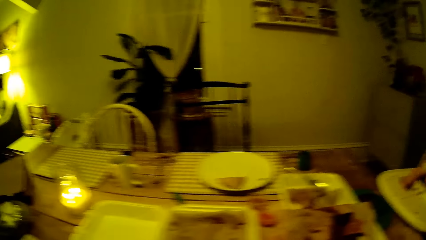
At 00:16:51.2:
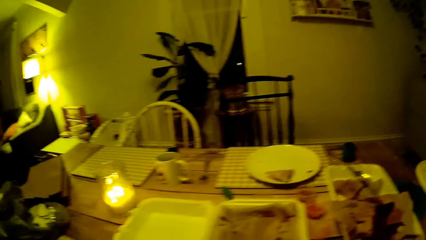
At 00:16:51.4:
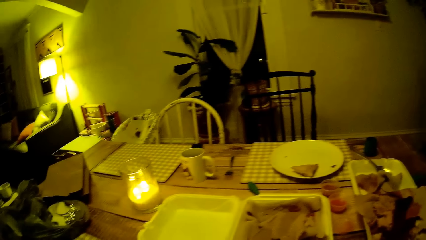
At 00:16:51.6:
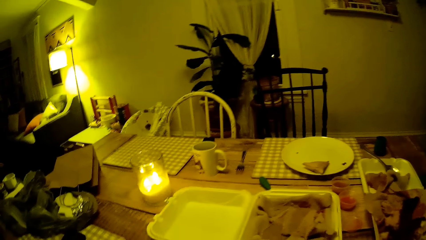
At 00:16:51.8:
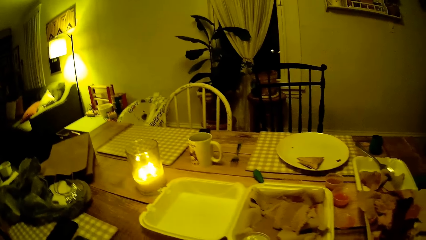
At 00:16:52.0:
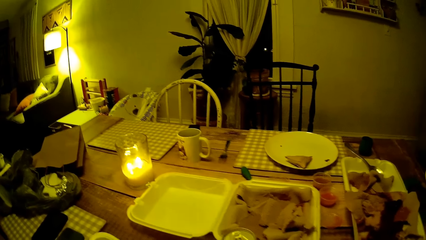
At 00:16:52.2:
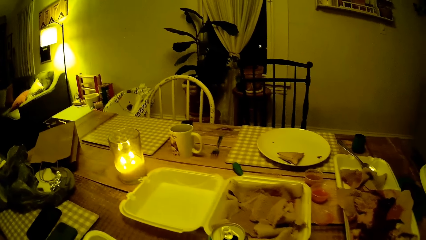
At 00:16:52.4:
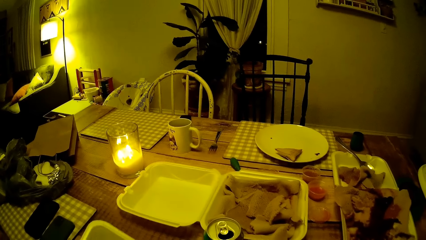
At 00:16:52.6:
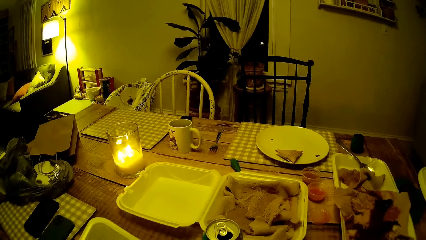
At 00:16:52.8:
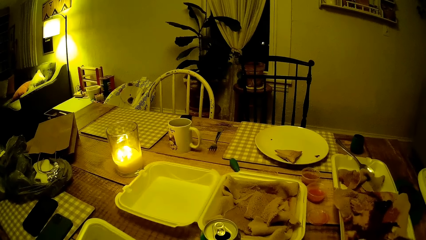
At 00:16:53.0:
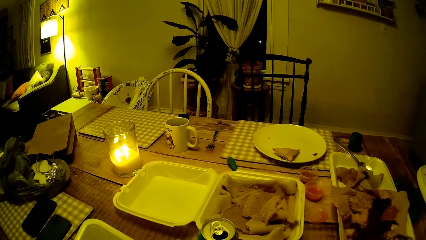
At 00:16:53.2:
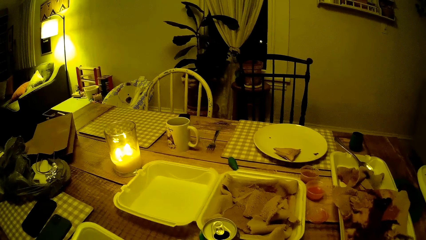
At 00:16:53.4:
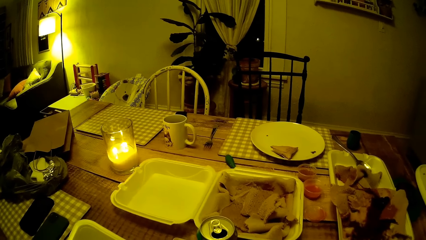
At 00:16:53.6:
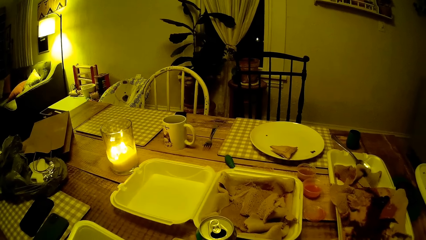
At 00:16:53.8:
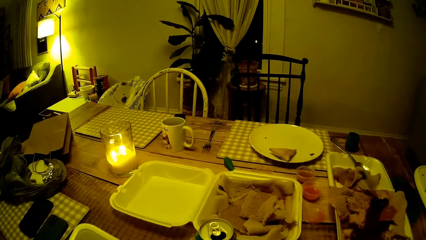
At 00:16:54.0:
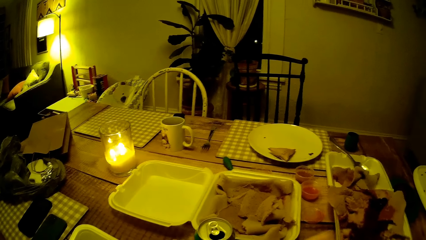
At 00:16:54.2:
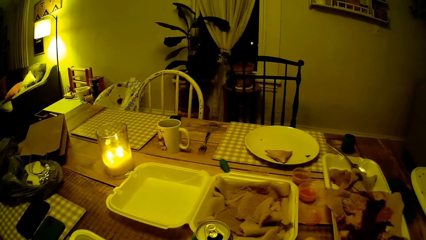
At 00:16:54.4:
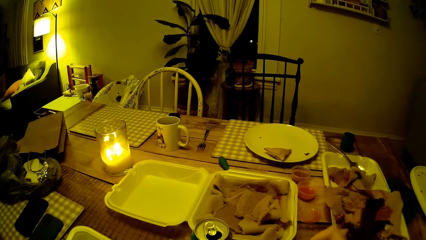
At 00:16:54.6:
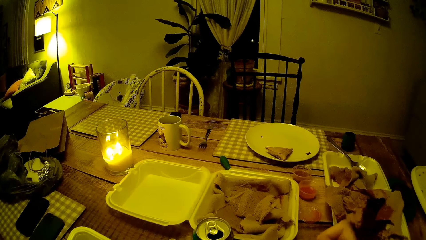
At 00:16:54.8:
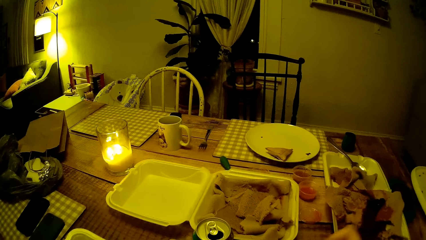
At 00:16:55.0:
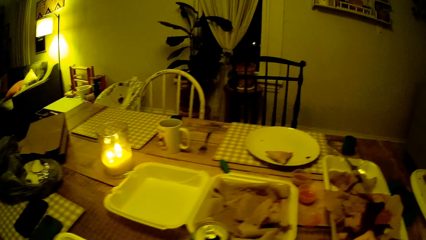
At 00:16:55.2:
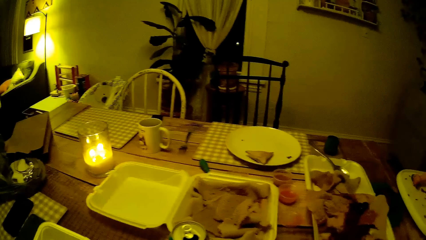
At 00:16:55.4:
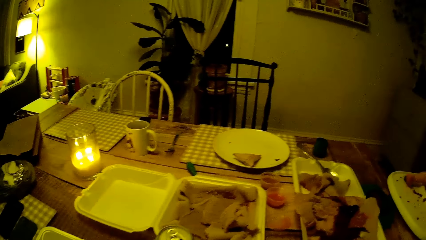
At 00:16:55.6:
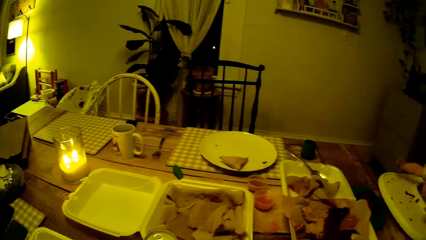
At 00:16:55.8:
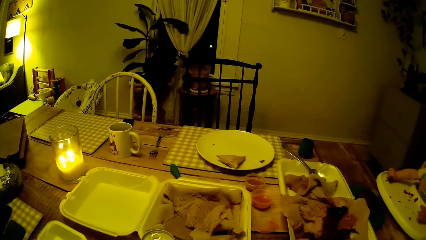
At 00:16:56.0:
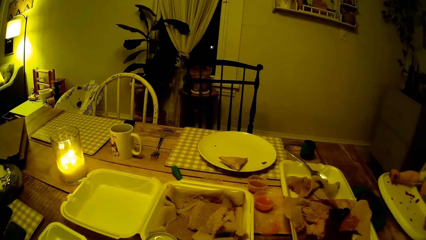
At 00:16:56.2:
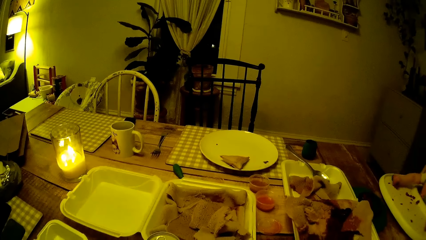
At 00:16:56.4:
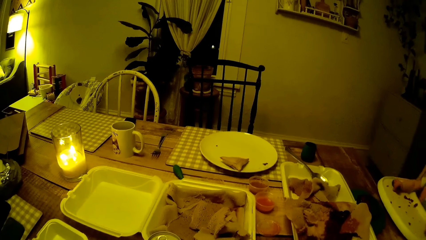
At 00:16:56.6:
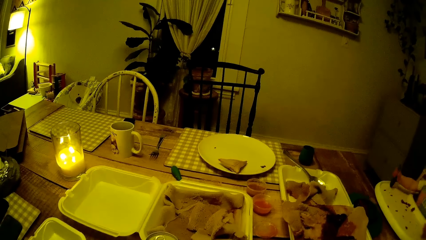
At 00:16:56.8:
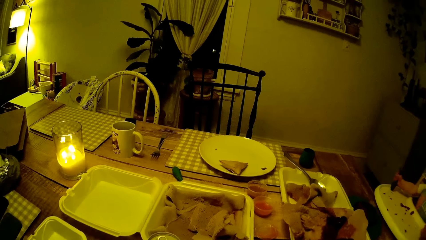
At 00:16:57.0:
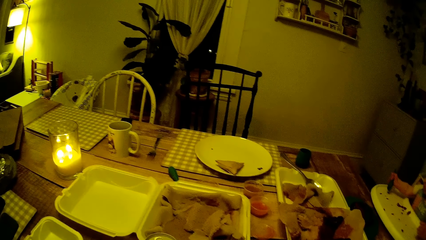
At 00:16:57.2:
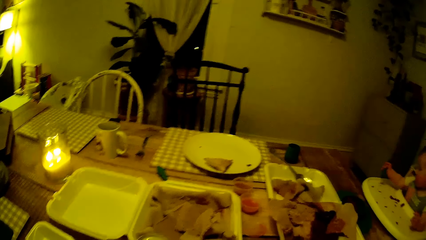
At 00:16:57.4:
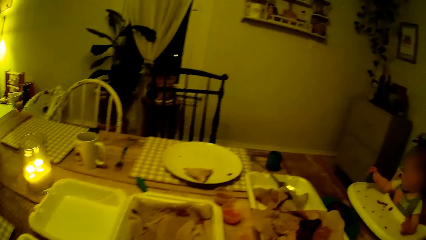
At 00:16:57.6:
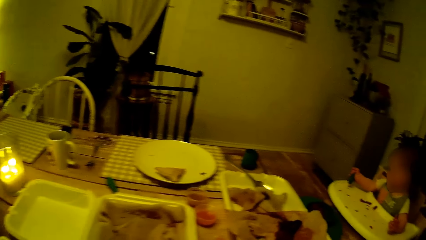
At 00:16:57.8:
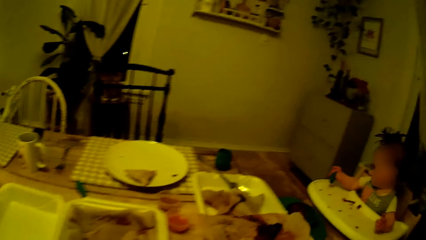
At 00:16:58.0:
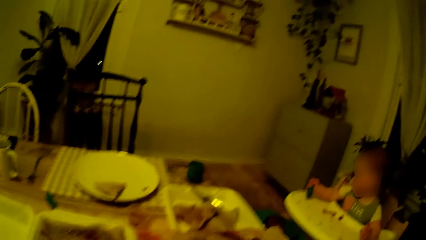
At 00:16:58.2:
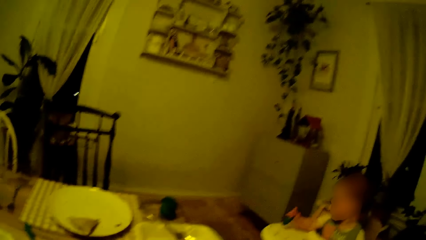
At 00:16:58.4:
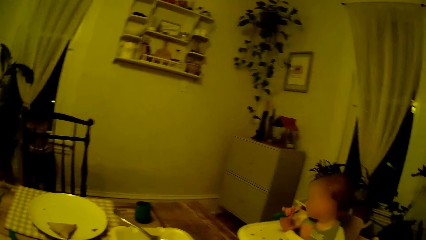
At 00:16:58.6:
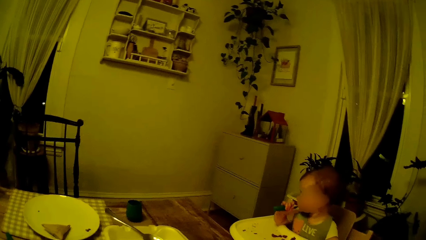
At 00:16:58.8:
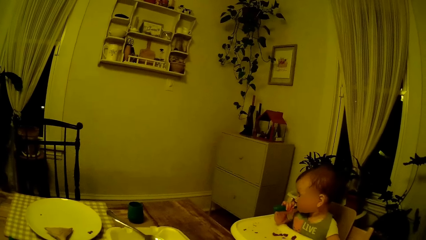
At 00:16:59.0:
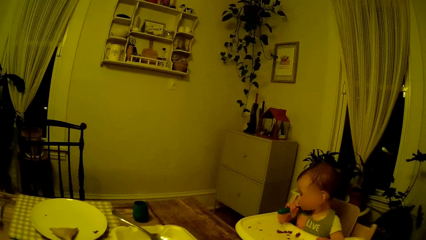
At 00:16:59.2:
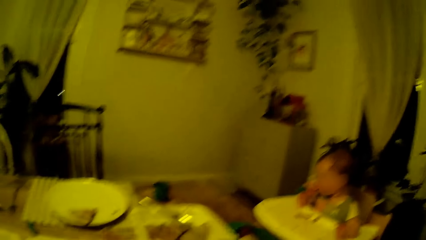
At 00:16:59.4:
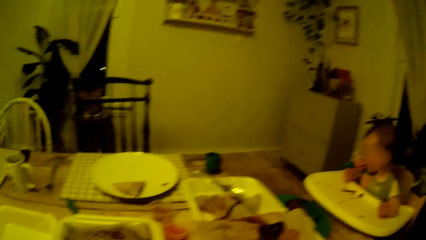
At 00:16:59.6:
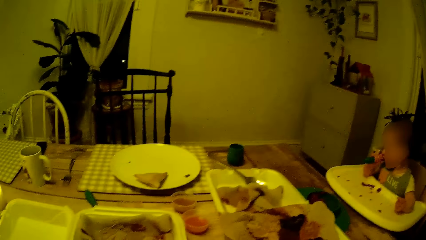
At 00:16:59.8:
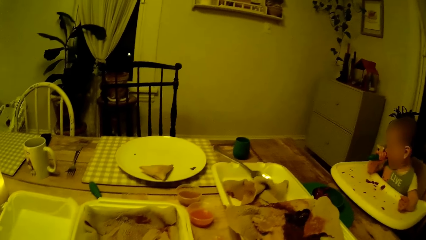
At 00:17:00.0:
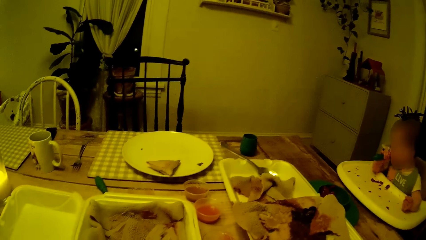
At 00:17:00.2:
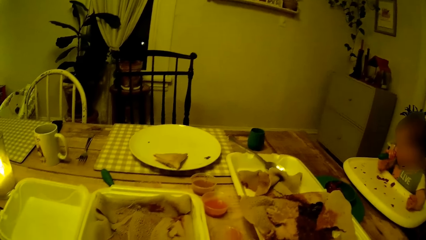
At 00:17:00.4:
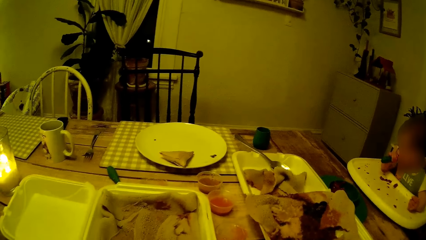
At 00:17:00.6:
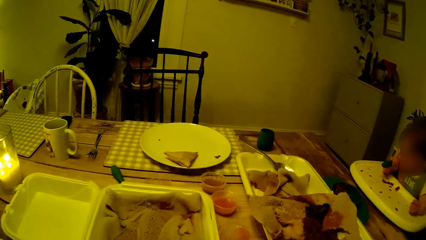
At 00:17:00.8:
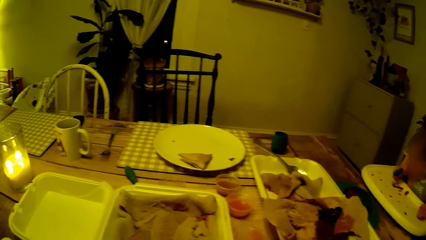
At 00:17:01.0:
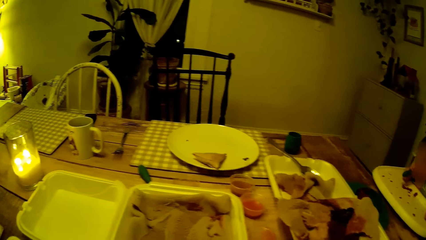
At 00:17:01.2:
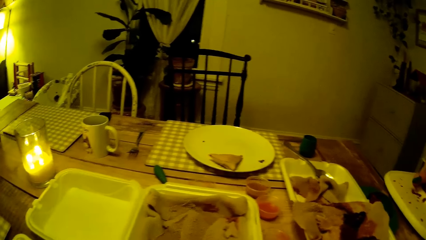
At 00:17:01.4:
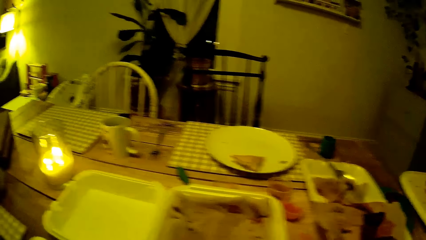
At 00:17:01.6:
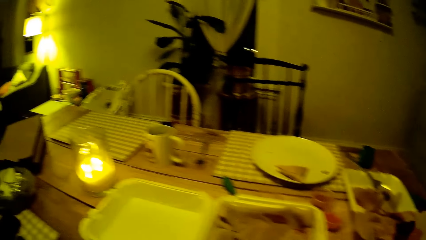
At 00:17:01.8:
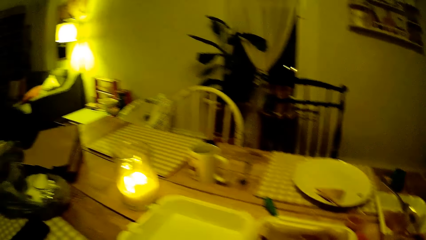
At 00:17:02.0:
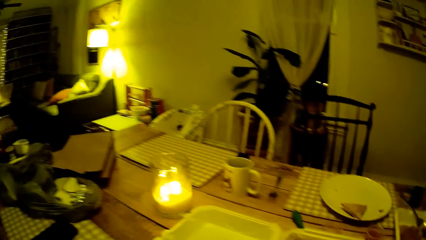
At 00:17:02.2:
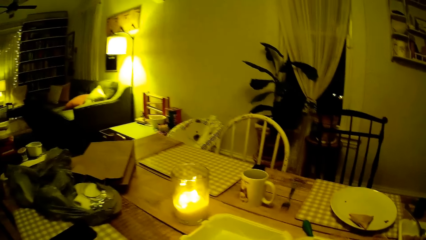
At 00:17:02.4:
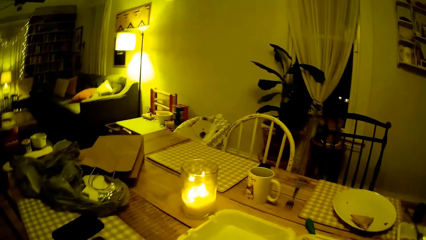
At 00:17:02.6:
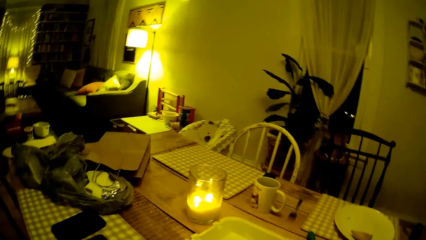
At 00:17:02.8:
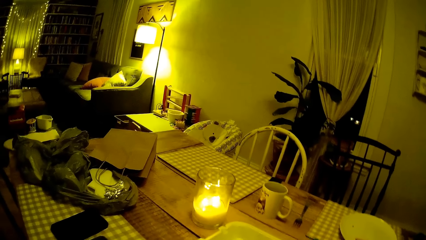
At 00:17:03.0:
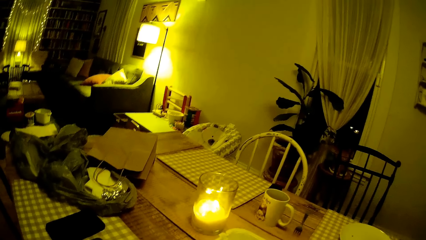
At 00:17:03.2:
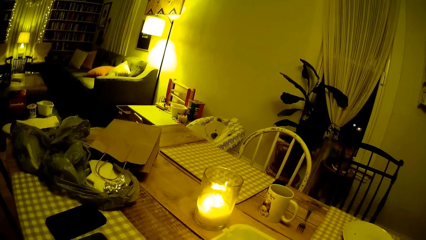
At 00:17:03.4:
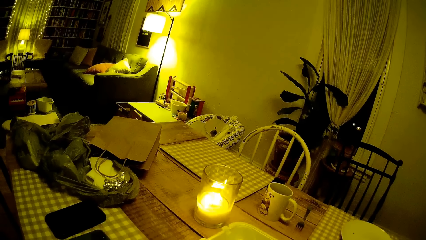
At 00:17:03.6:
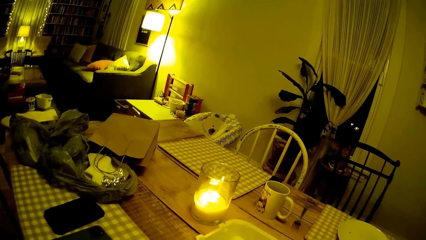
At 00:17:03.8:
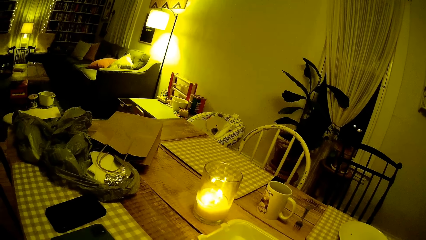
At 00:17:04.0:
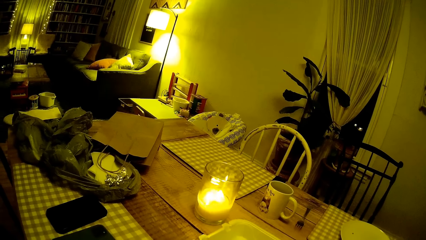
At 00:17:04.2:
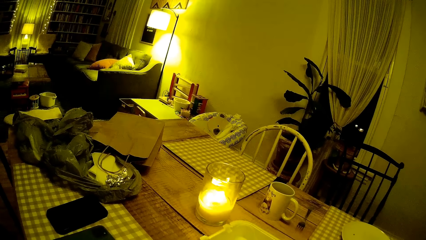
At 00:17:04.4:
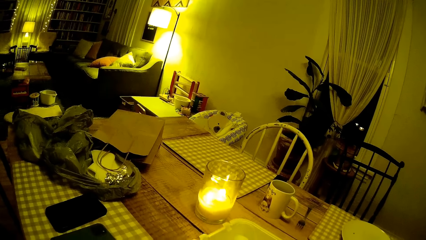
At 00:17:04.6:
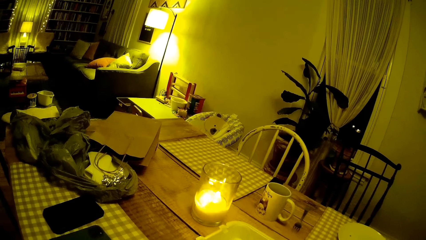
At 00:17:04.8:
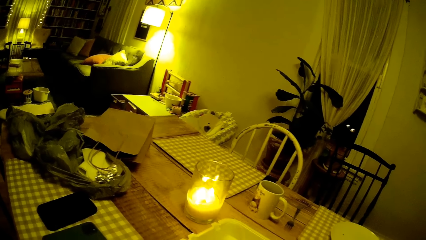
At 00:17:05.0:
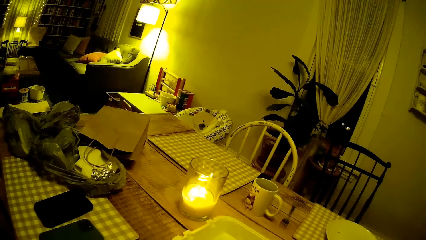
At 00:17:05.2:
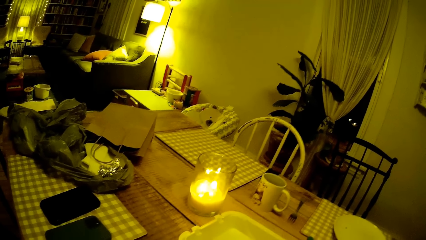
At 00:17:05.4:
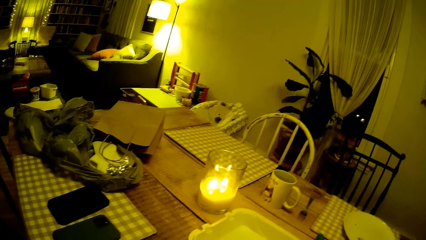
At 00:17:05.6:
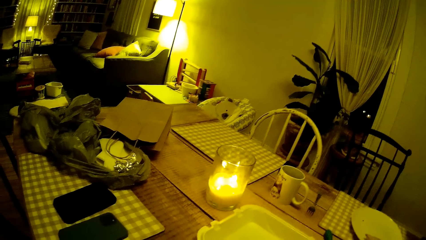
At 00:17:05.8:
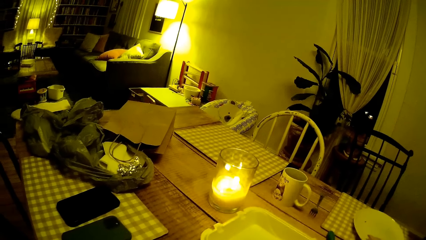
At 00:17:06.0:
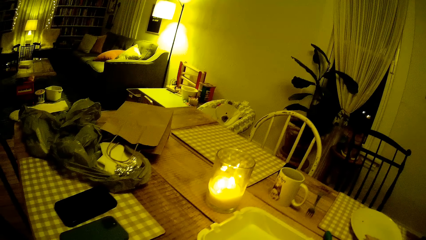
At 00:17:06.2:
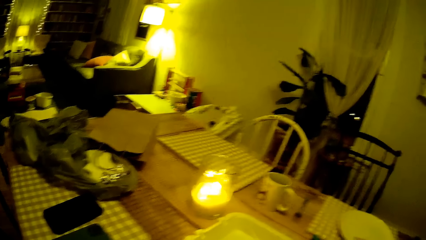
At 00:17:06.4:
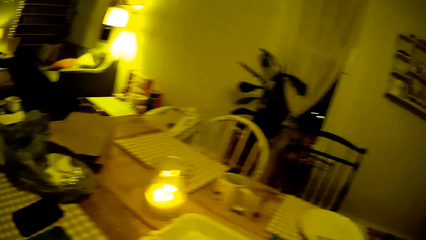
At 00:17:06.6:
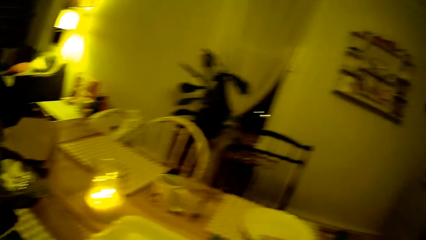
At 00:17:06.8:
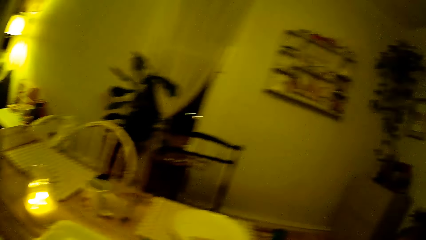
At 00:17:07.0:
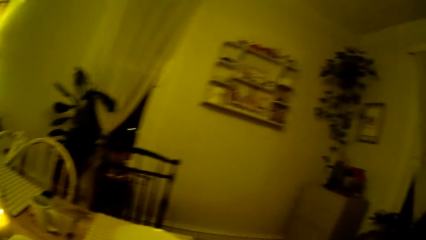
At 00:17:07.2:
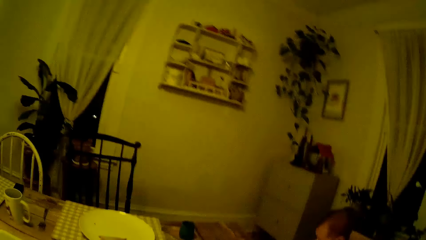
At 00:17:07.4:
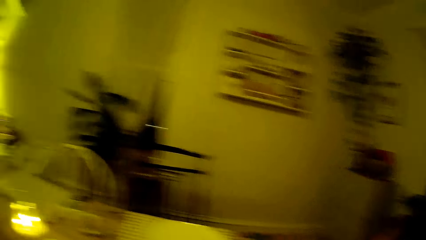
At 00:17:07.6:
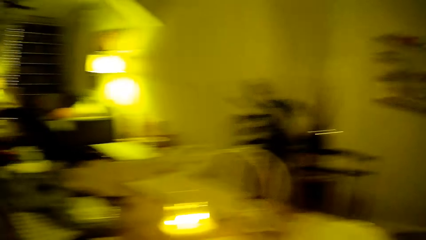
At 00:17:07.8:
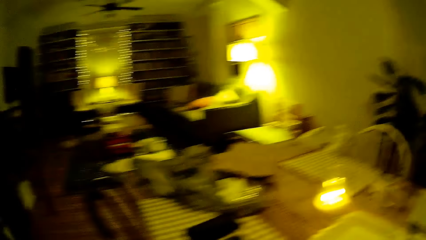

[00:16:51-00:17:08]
The camera wearer looks at the food on the table. The baby plays with his spoon in his right hand. The camera wearer looks at the baby. The baby places the spoon in his mouth with his right hand. The camera wearer looks around the table.
